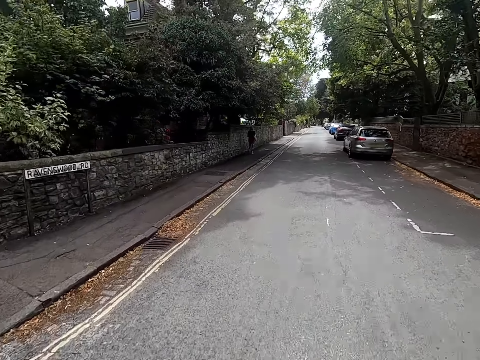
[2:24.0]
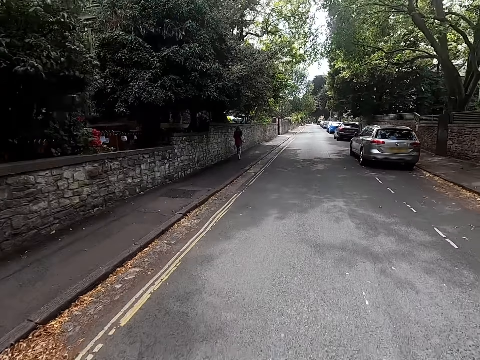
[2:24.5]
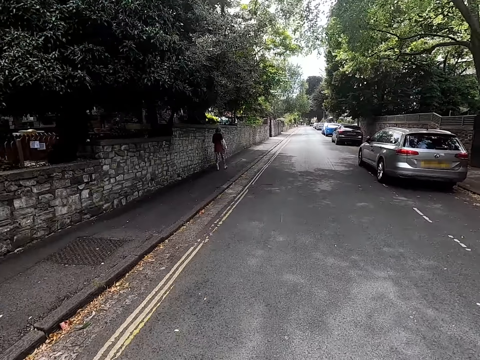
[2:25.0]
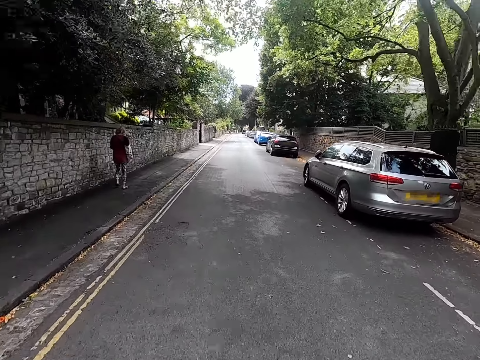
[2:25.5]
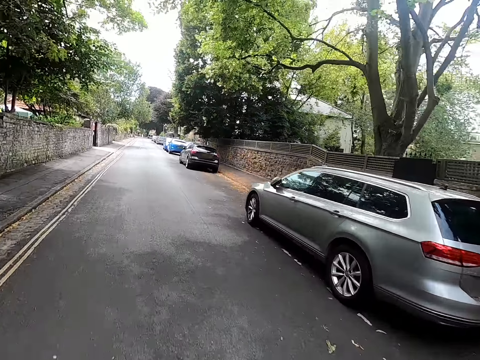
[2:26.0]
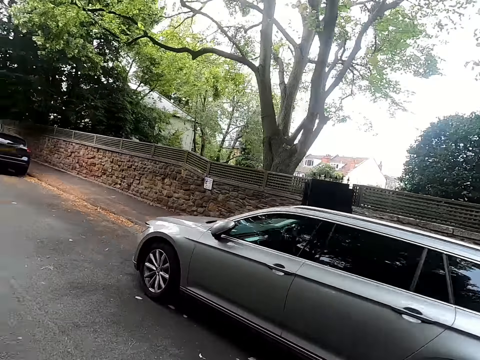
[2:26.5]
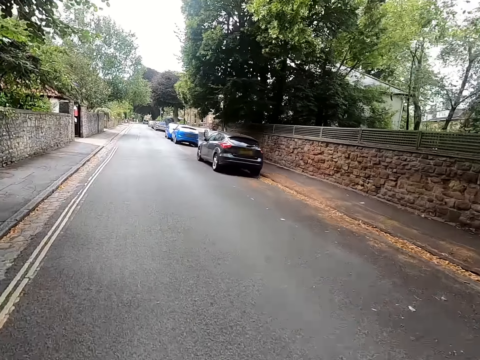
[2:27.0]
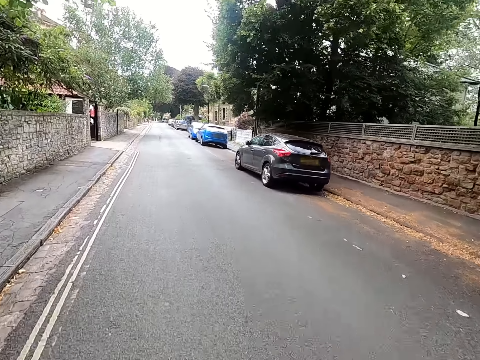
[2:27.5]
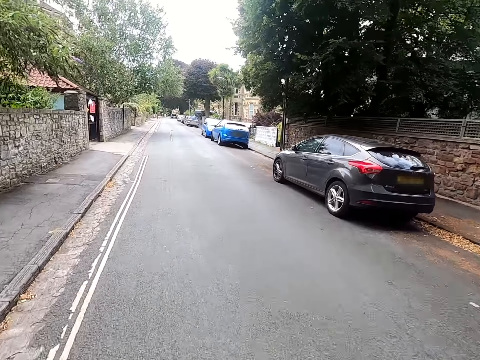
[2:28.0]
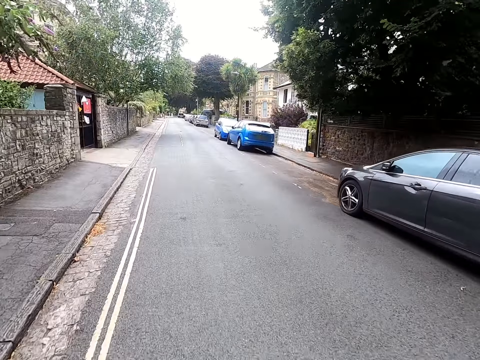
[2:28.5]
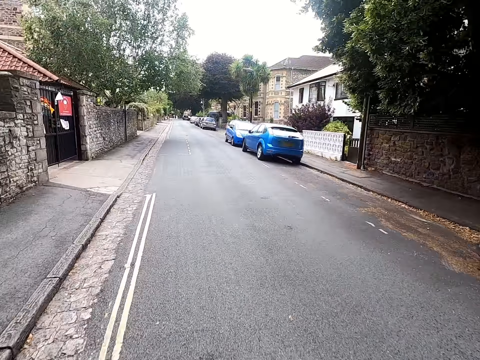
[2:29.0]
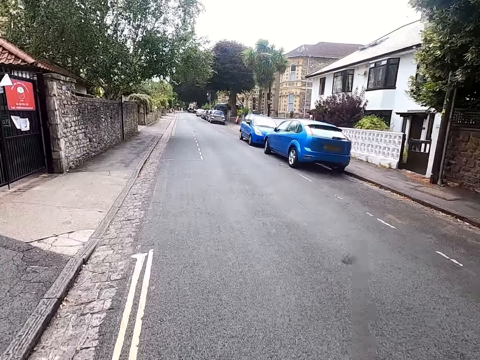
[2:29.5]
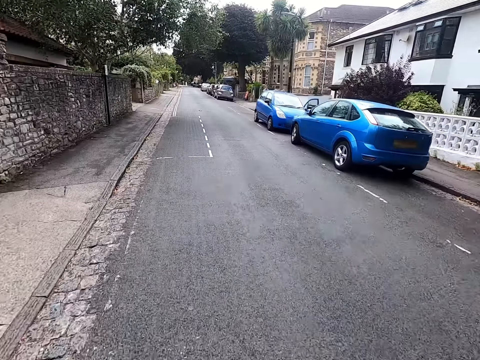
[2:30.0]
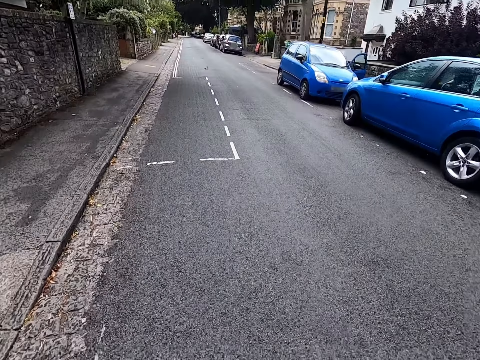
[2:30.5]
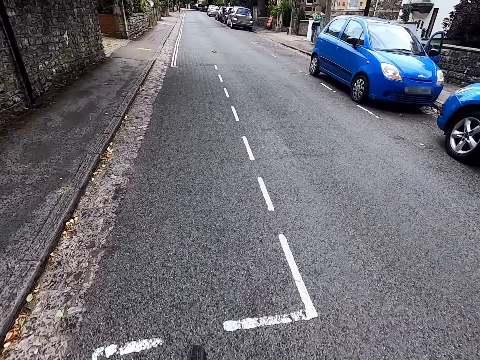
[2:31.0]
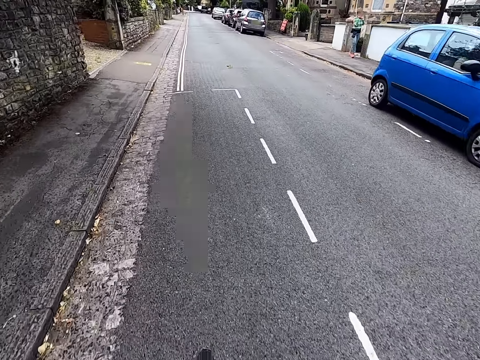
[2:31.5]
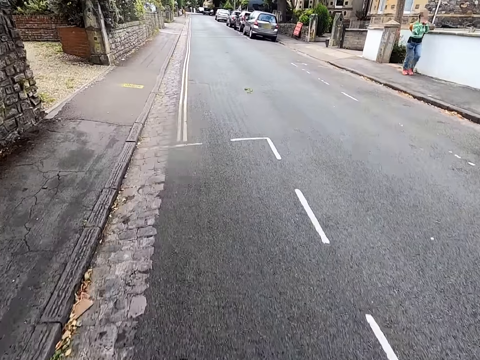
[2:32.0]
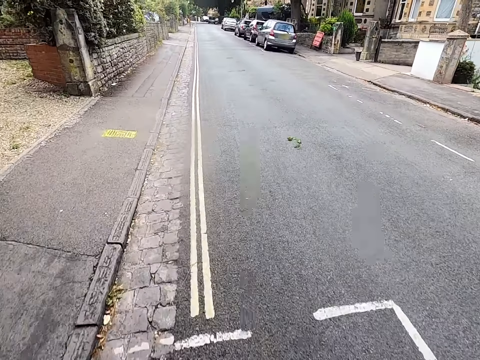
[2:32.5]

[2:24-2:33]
The camera wearer rides a bicycle past a lady. They look around the road. They ride the bicycle on the road.

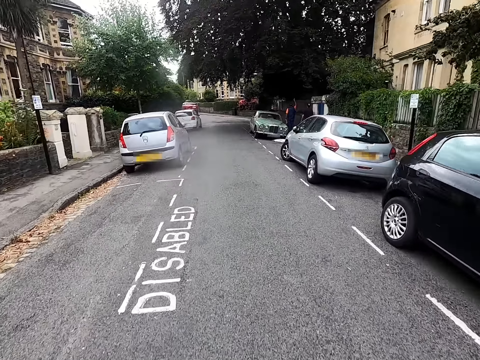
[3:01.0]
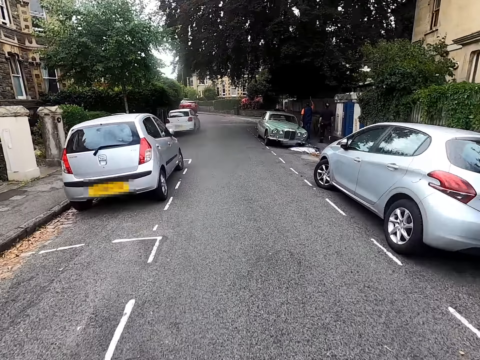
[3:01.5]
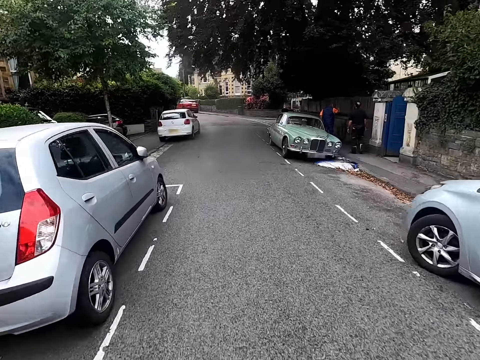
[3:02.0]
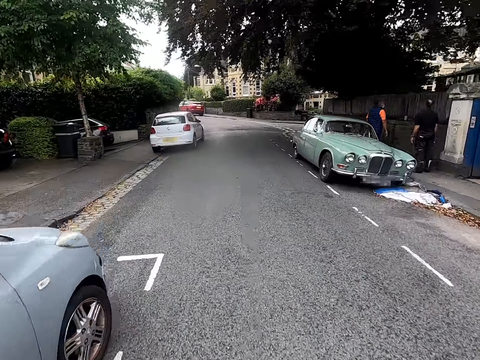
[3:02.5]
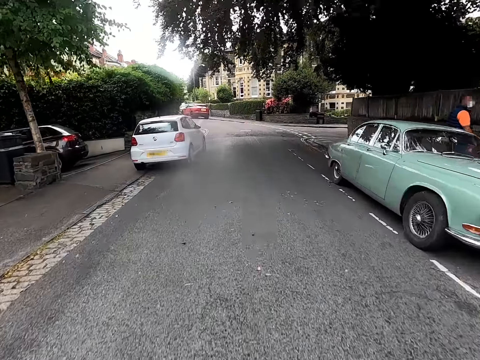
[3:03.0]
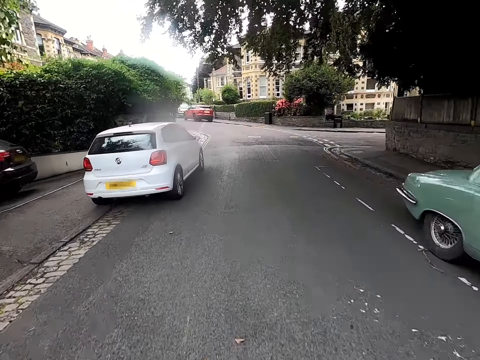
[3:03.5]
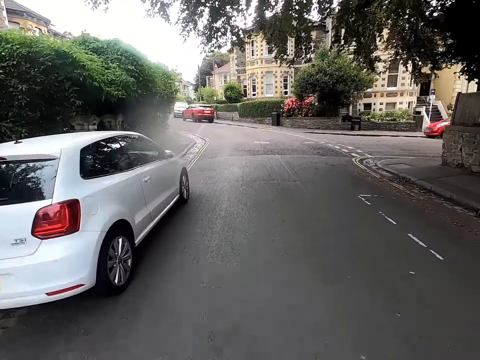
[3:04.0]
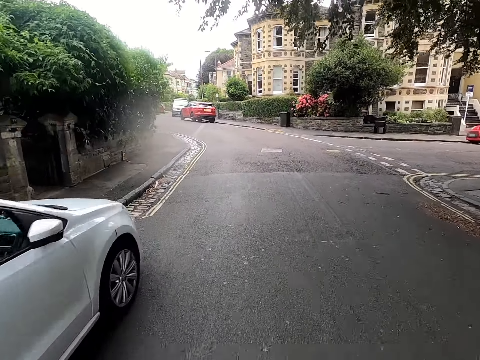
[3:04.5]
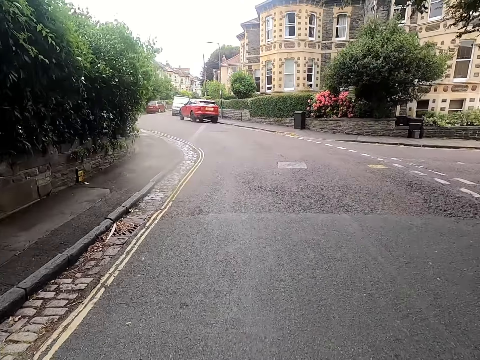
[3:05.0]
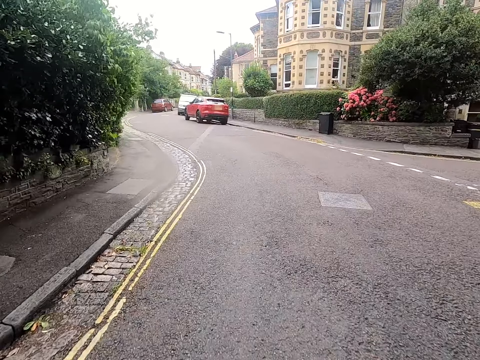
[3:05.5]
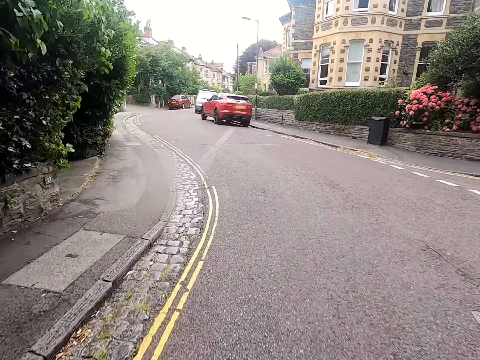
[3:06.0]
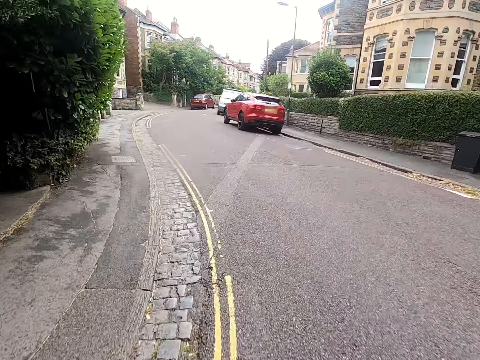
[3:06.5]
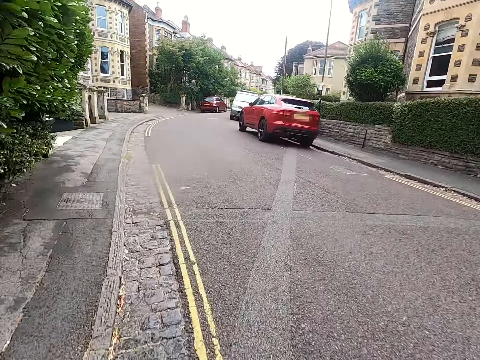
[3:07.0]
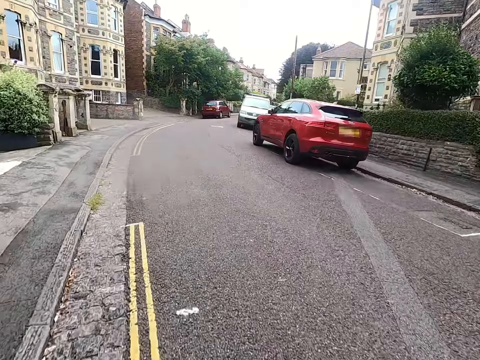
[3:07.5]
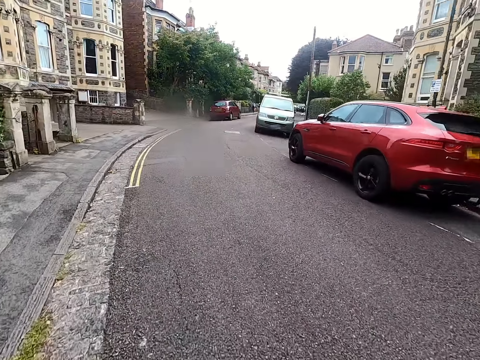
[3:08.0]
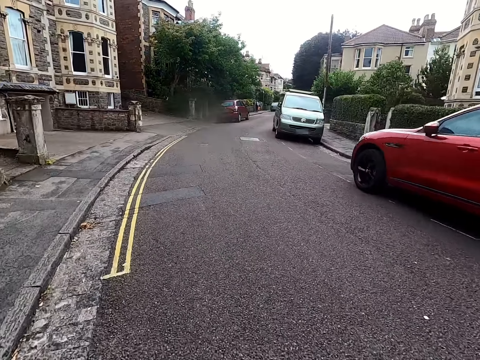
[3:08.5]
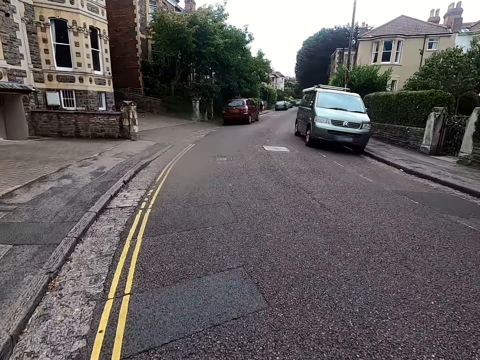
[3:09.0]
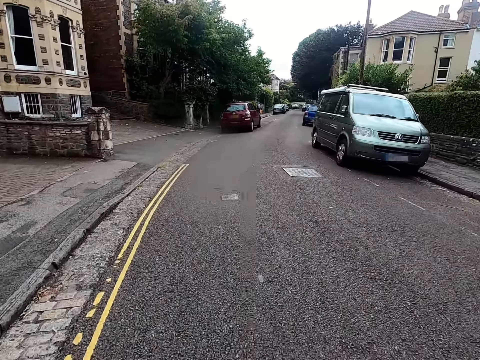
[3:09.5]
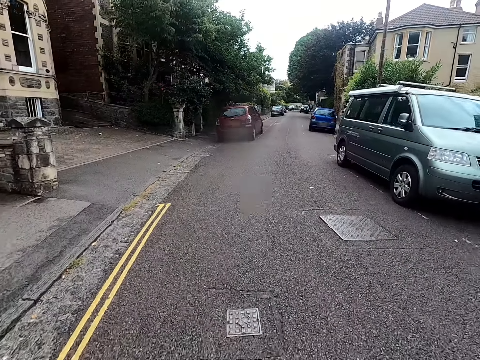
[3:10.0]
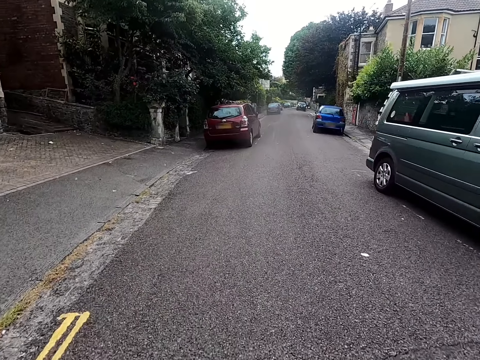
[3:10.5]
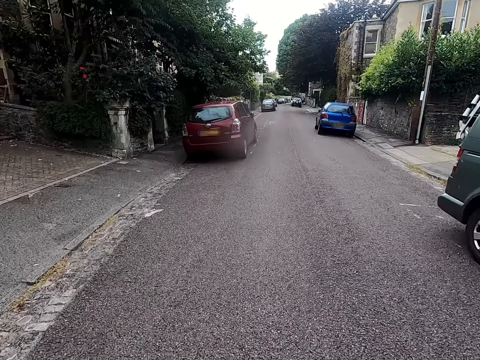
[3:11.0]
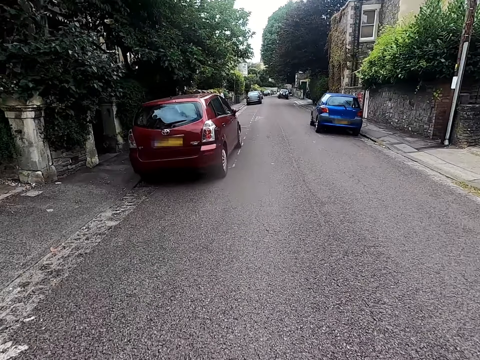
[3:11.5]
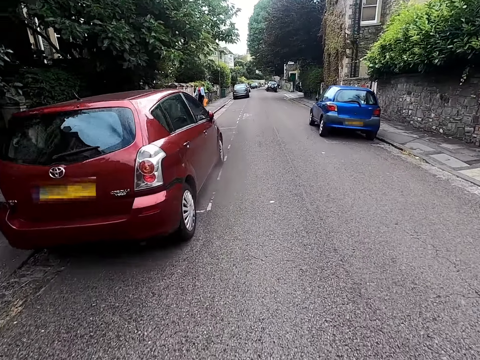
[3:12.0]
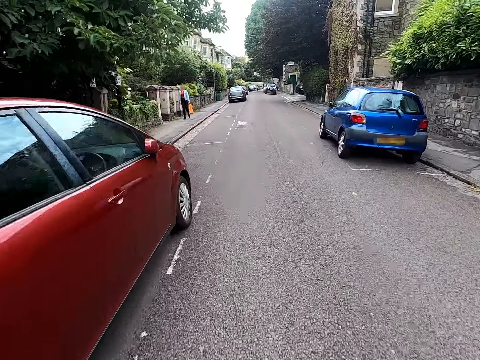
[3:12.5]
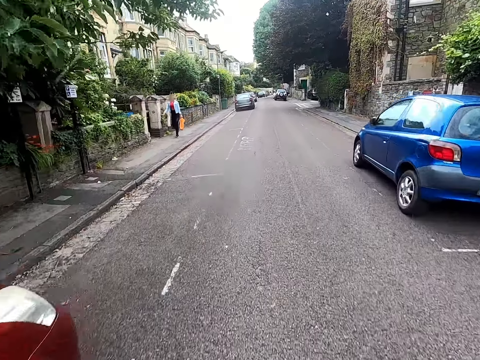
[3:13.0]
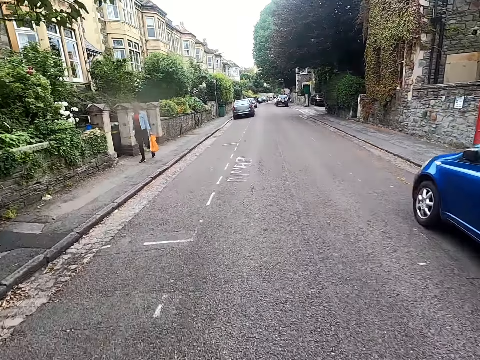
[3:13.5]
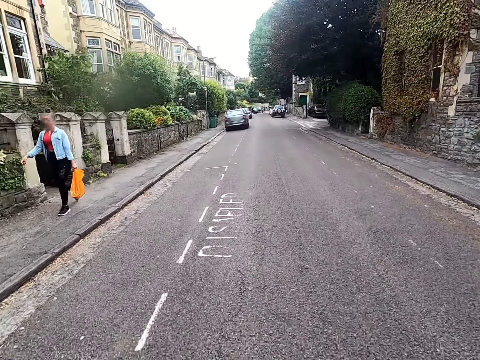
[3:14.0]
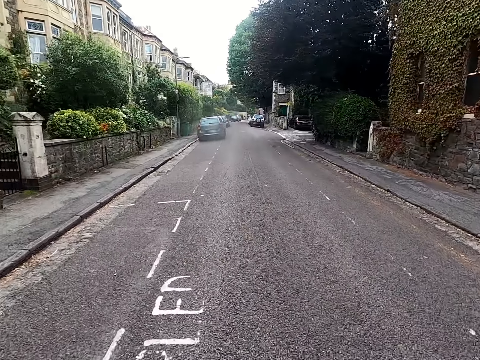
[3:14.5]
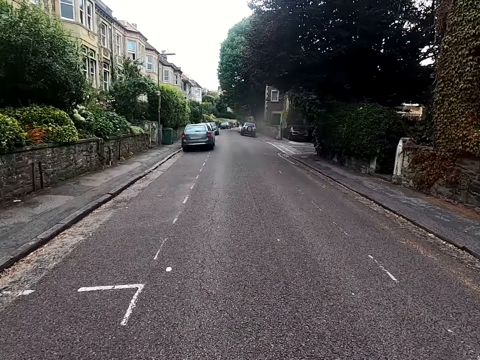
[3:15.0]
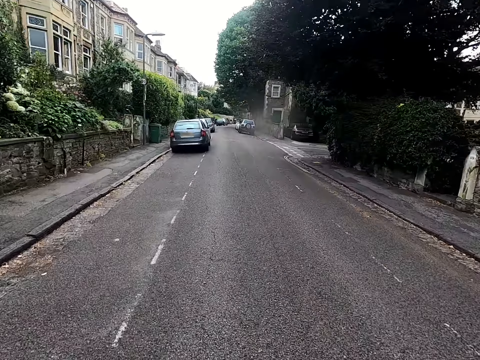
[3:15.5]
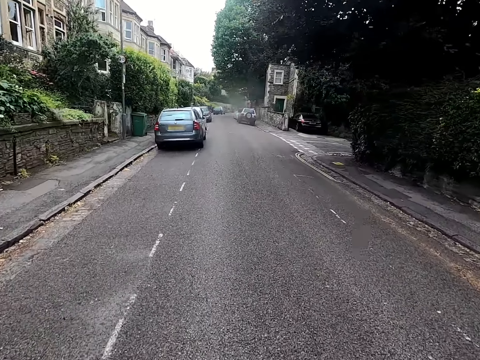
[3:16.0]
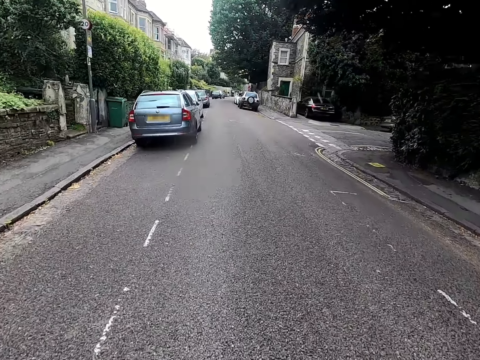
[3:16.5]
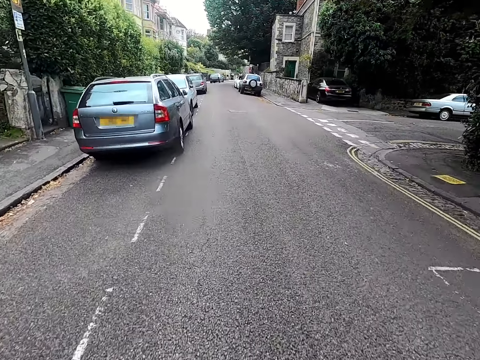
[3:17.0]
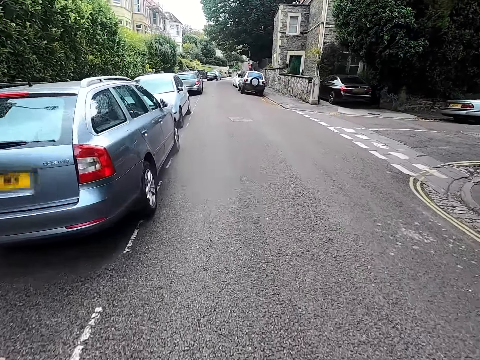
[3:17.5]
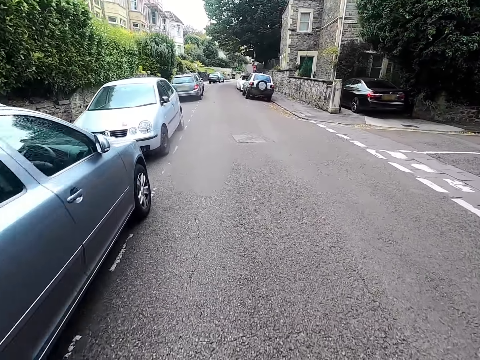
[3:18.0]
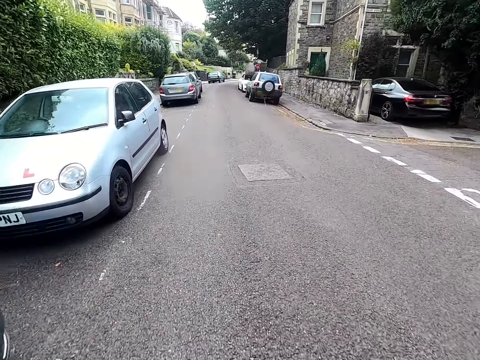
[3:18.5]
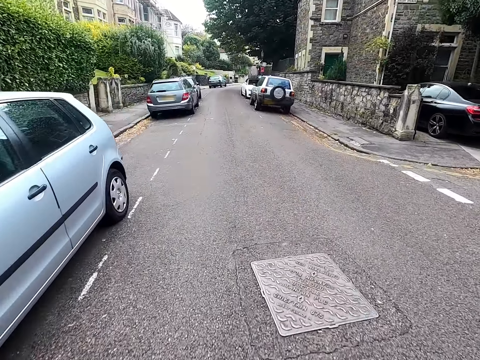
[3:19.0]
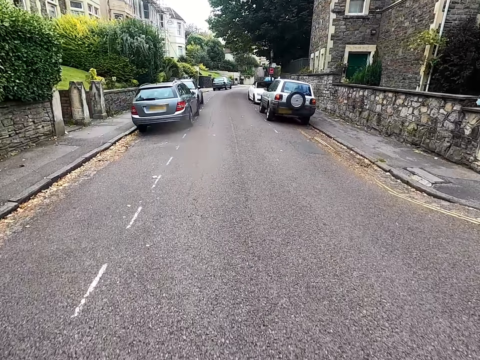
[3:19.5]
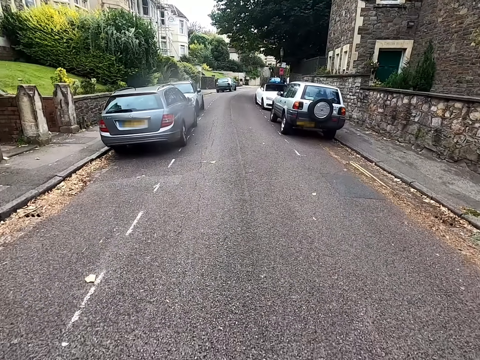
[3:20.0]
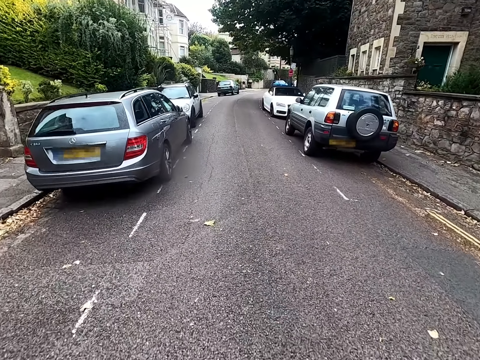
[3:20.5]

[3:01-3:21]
The camera wearer rides a bicycle past a man. They ride the bicycle past another man. They ride the bicycle on the road. They ride the bicycle past a lady. They ride the bicycle on the road.
